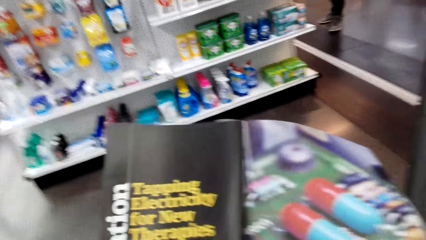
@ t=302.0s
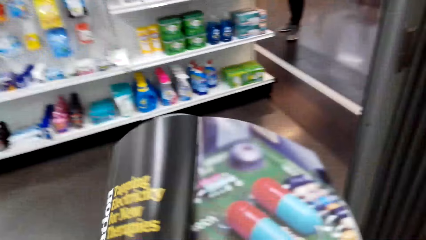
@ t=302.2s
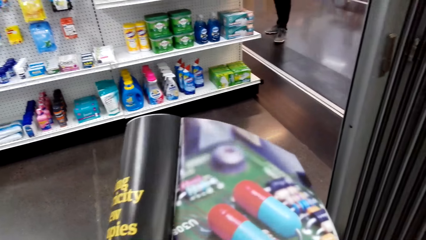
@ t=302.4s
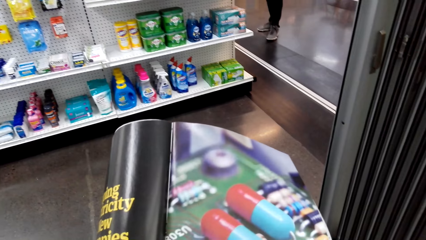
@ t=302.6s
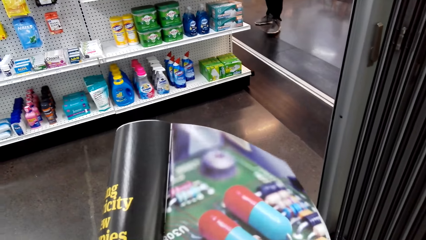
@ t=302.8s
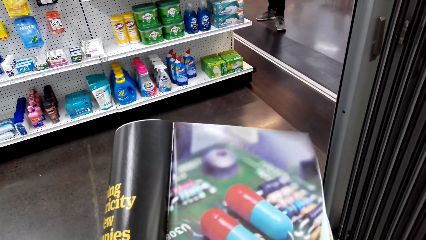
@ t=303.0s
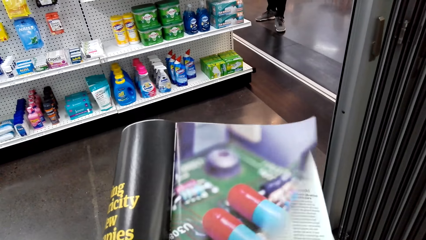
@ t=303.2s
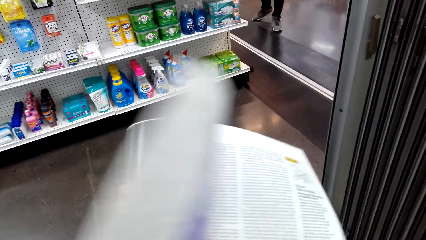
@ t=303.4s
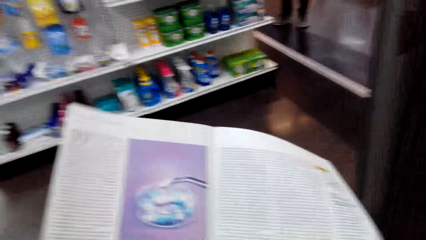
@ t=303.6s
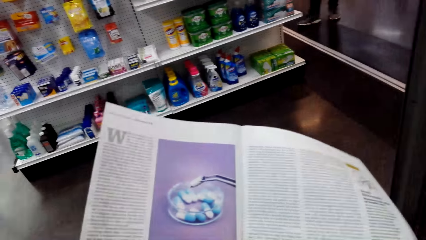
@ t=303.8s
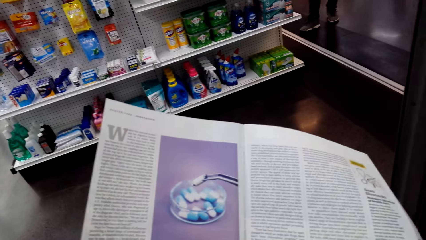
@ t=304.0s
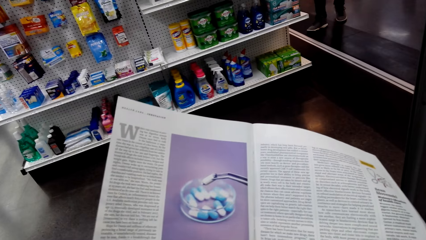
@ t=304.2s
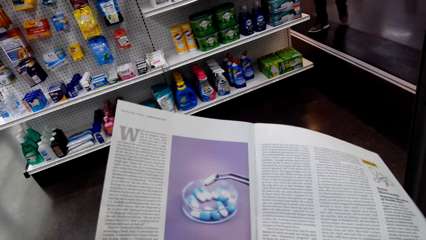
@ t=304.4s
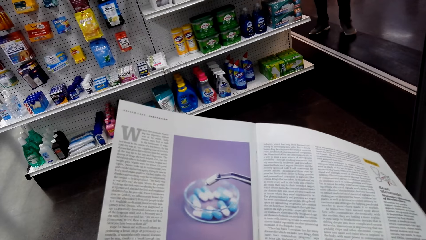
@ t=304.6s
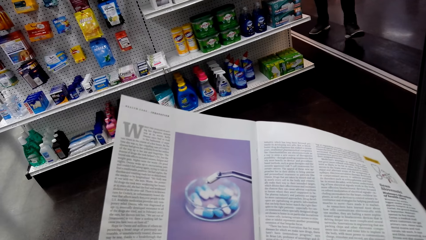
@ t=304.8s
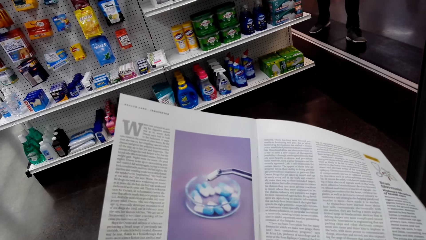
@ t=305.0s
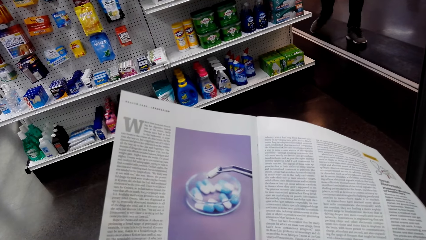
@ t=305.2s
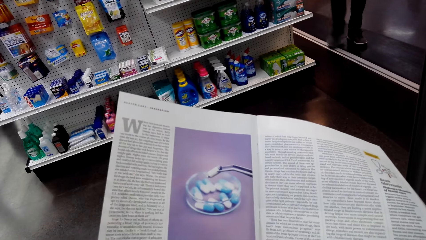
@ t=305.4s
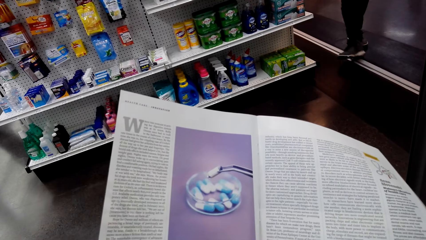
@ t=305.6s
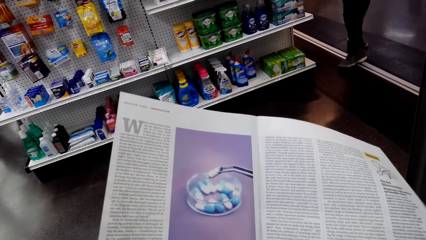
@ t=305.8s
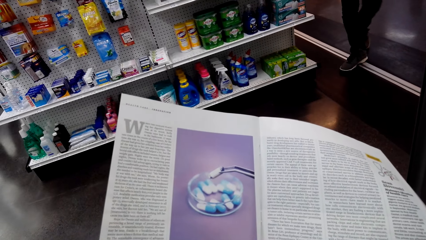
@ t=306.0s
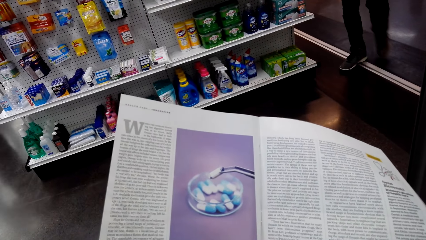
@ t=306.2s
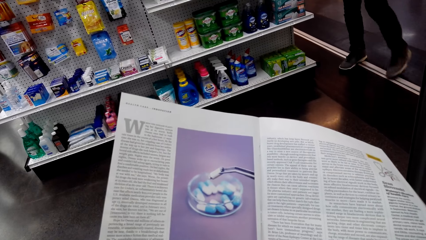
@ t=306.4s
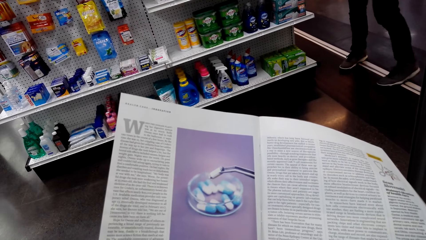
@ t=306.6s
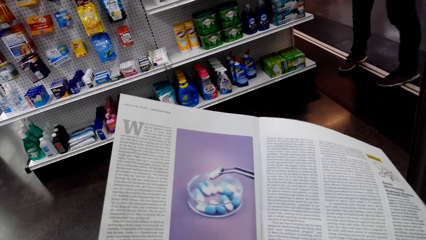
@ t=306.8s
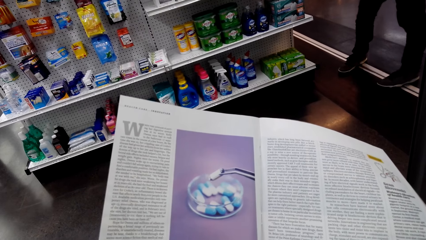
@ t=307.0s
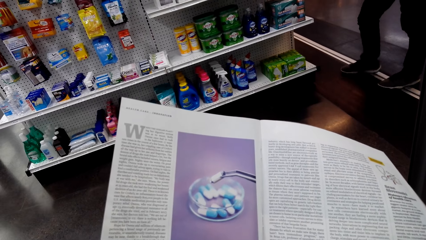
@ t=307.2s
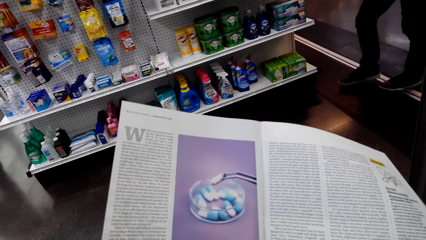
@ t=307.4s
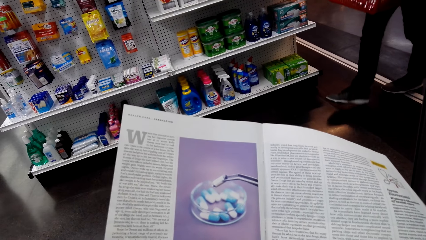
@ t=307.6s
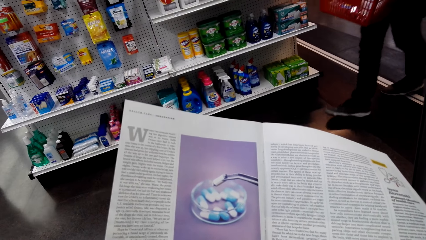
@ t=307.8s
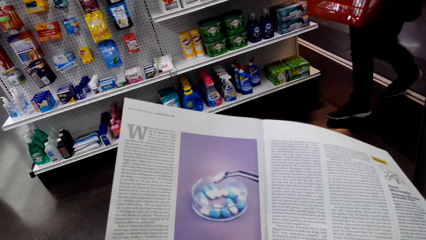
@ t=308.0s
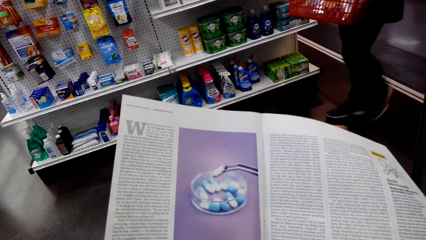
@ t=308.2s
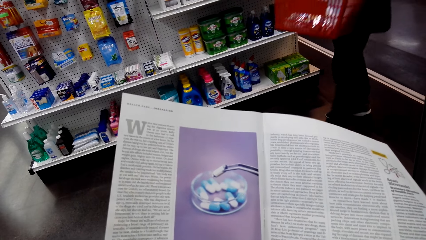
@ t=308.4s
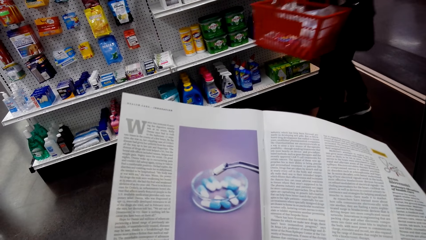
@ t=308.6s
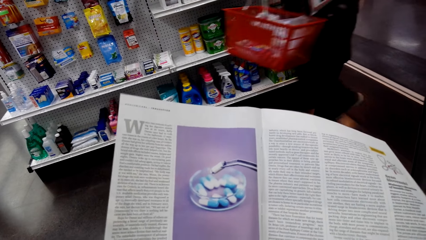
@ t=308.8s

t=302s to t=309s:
The camera wearer looks at an open page of a booklet.

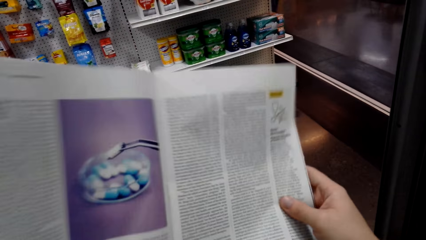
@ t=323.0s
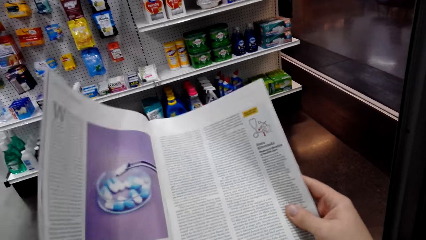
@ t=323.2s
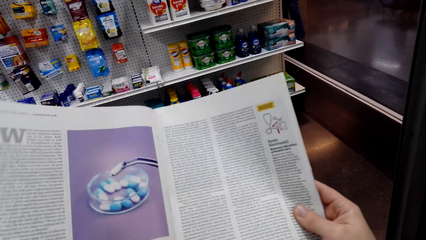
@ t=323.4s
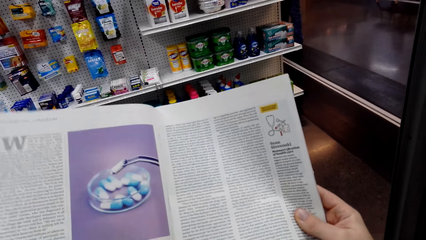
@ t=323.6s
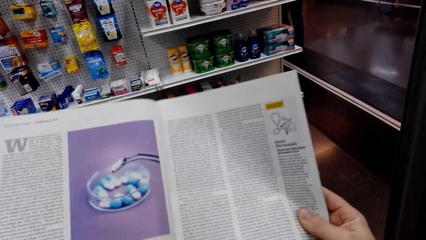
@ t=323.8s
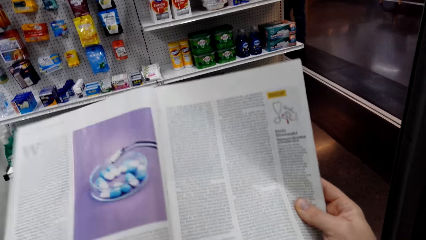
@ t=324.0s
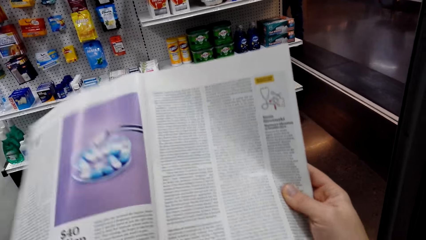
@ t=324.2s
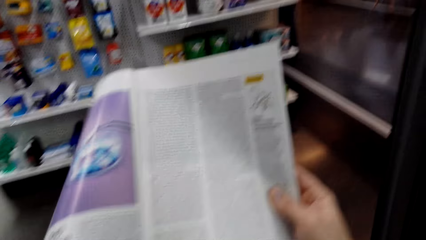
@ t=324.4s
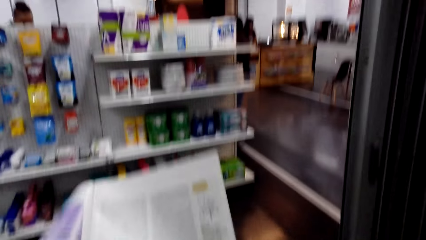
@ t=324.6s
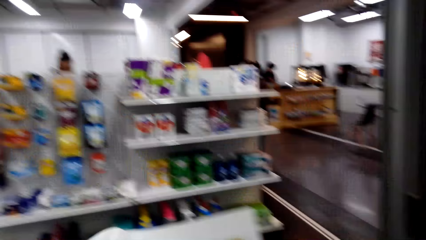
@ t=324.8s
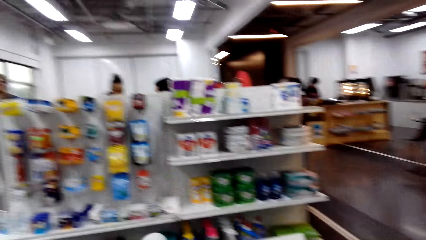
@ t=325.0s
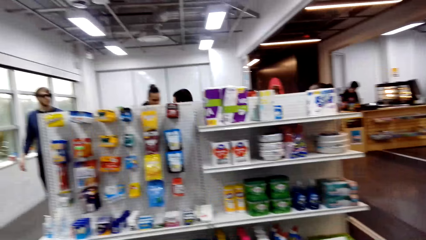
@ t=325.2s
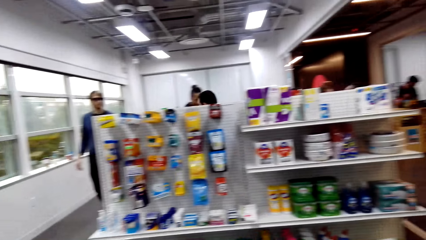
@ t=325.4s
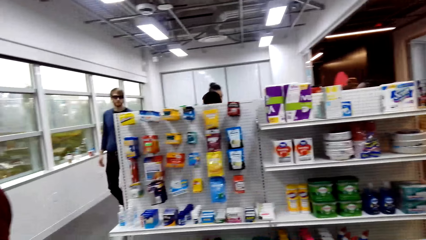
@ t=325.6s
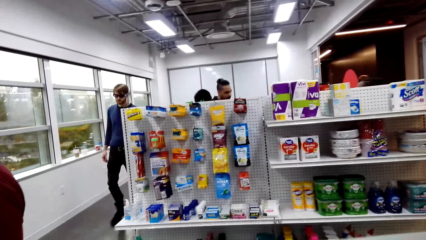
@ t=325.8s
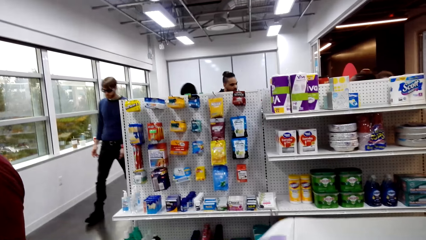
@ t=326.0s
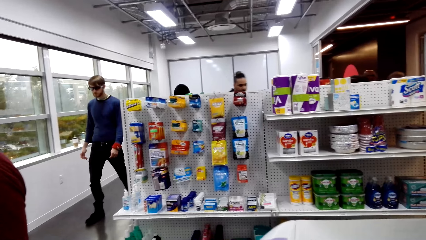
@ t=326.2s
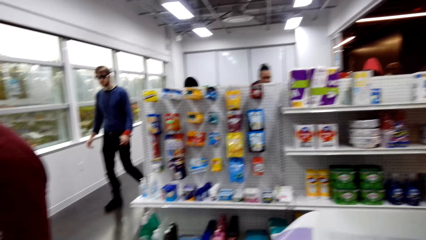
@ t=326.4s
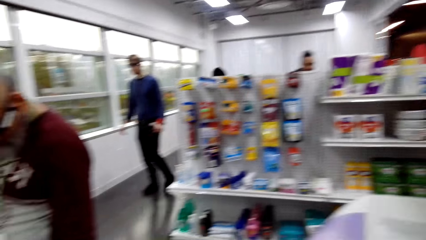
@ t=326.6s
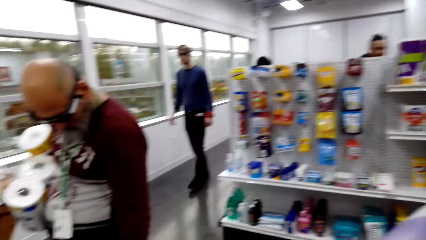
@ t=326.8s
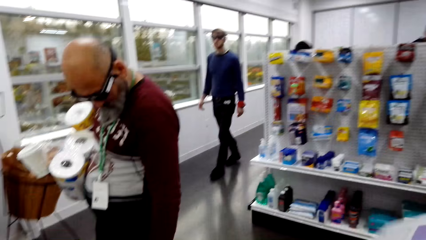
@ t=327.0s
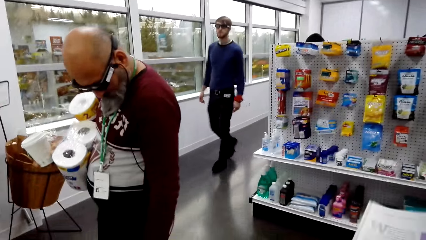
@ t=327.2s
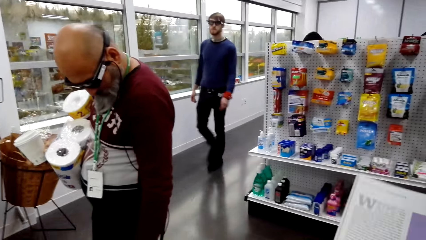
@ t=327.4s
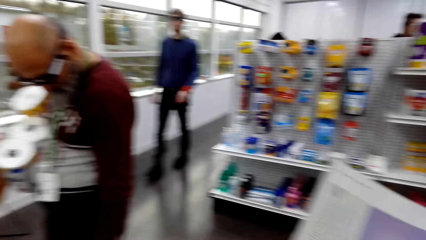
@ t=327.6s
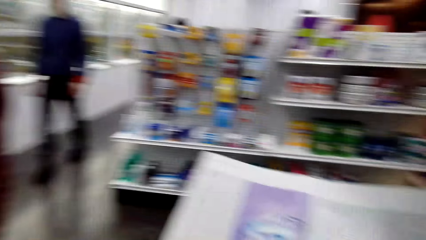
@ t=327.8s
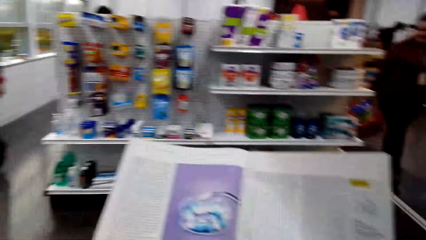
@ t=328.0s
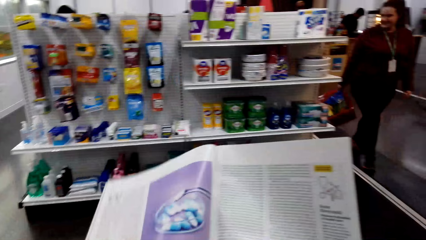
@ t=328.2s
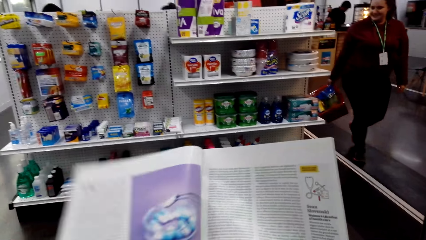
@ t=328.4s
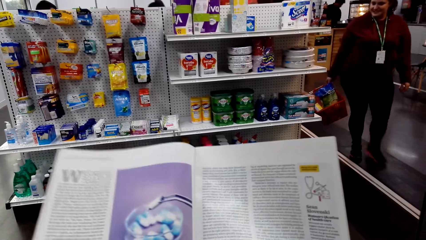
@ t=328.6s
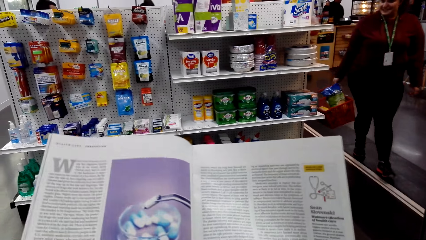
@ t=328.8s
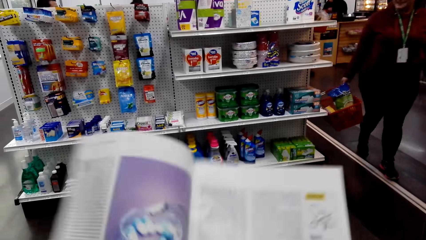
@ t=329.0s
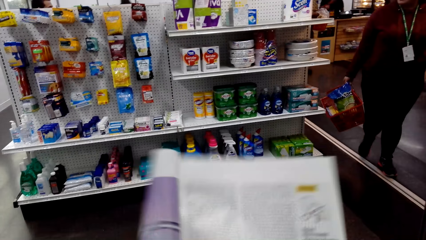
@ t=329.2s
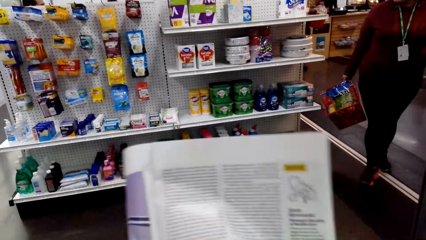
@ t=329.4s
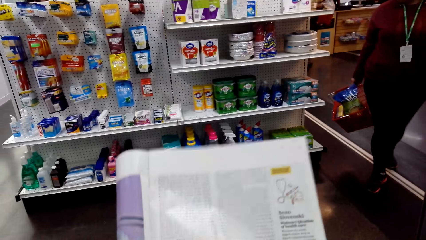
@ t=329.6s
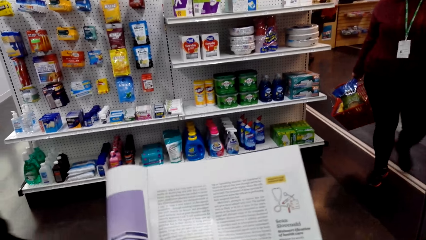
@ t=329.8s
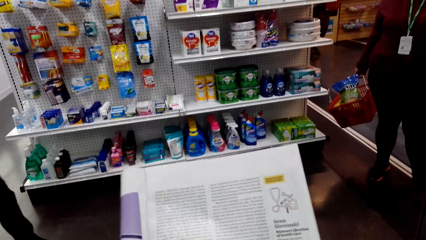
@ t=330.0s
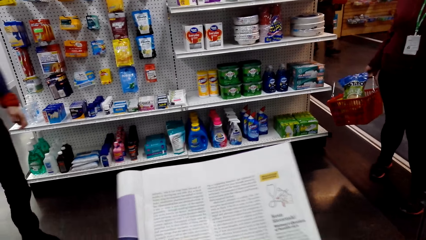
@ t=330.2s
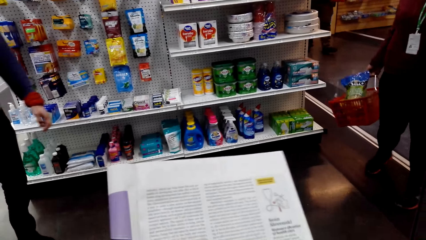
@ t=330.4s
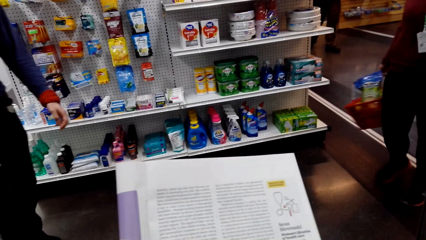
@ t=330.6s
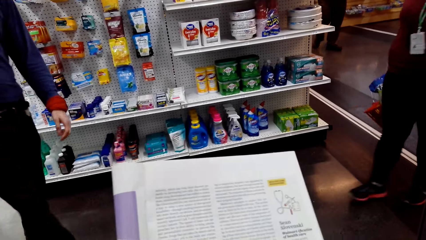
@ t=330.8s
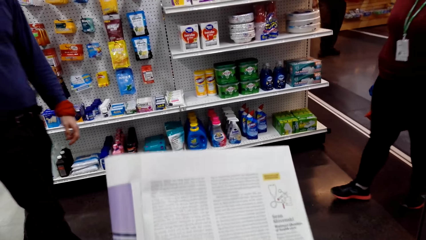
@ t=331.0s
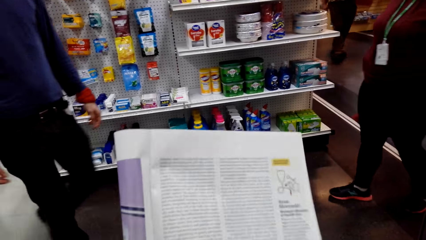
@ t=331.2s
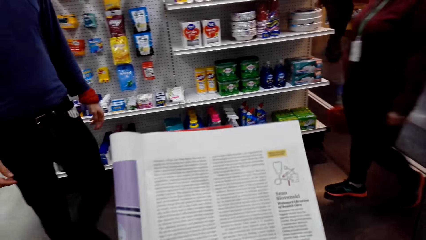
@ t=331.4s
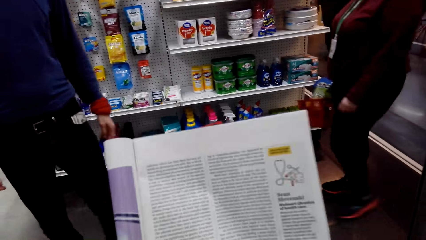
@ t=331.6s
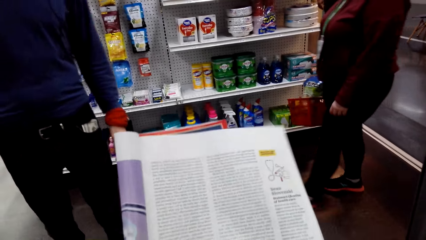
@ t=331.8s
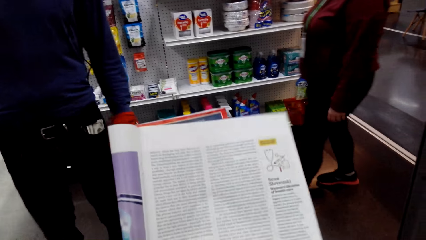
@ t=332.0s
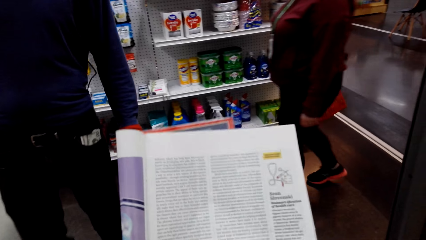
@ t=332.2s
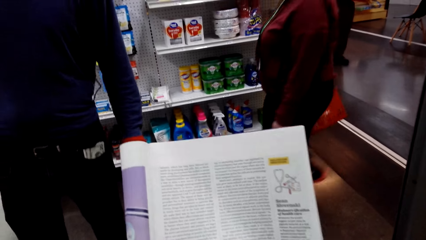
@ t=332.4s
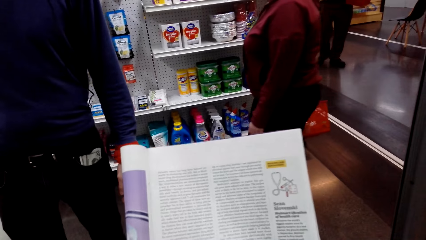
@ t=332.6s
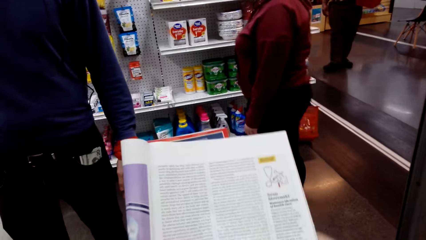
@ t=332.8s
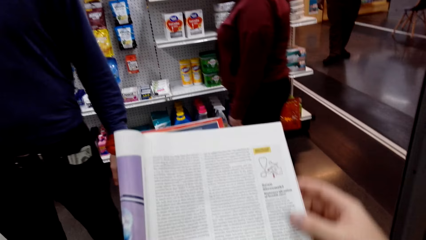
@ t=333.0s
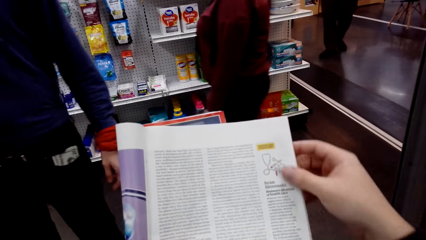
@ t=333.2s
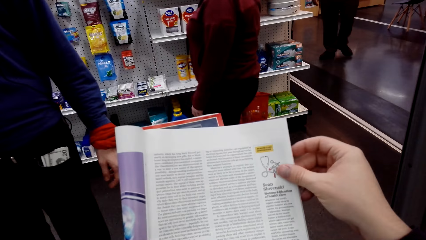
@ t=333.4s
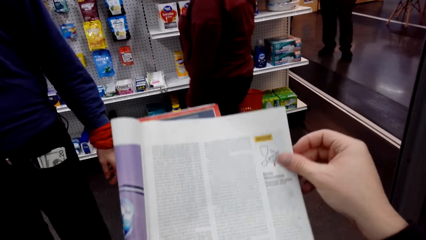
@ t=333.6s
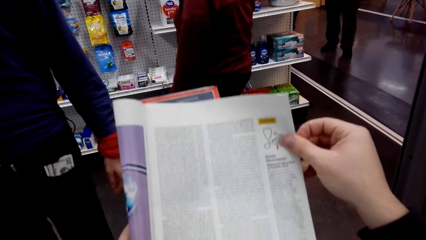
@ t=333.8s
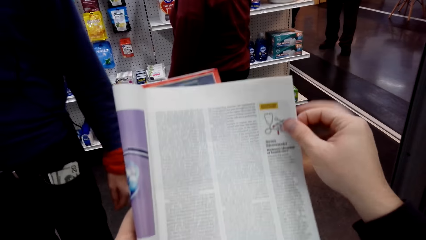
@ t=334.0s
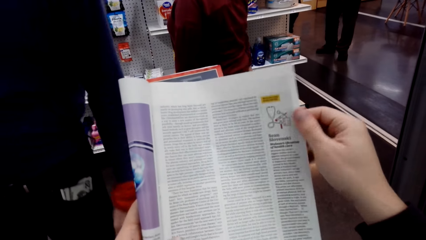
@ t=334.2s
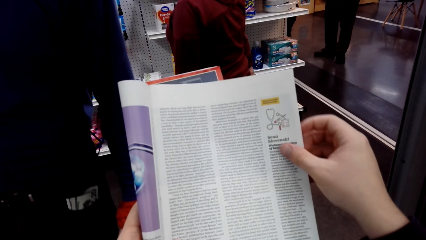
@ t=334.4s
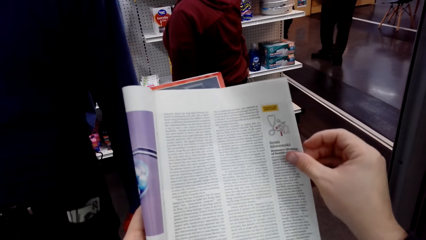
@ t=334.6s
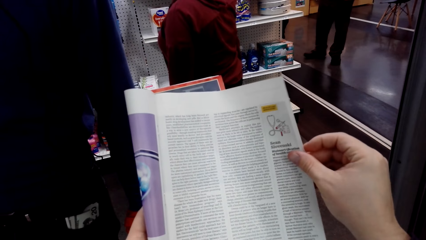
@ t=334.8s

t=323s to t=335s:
The camera wearer looks around. They fold the book pages.
